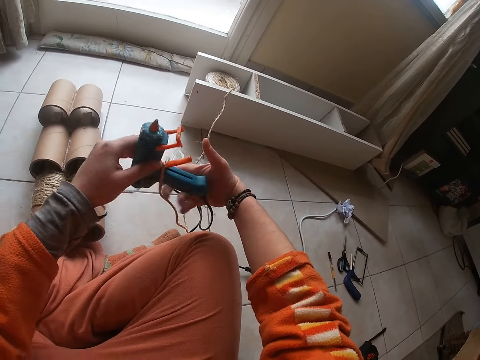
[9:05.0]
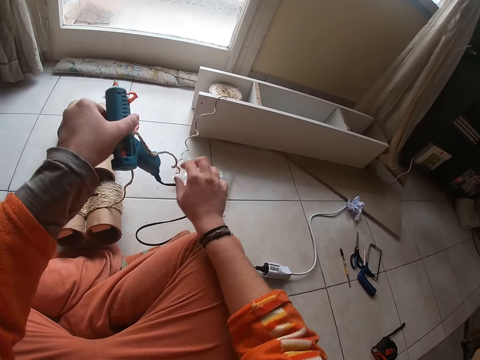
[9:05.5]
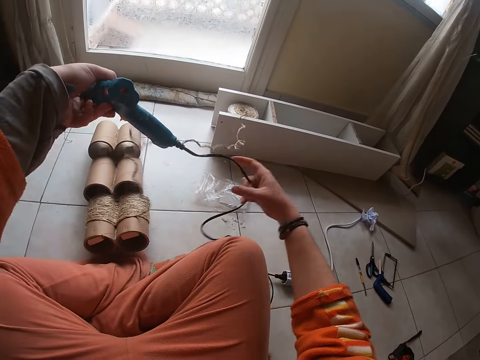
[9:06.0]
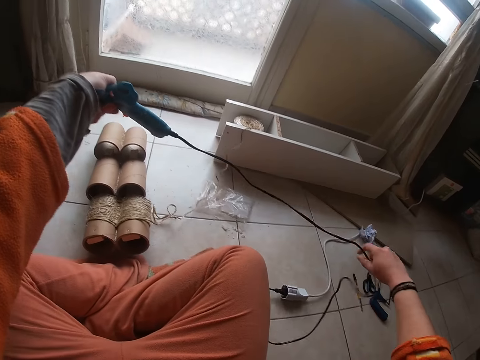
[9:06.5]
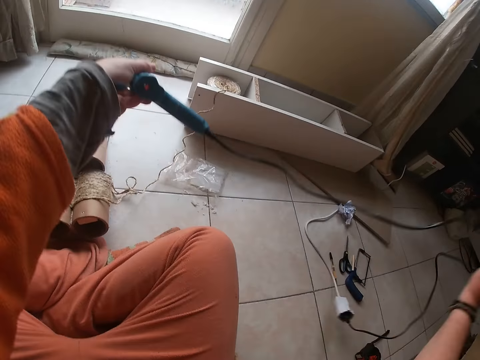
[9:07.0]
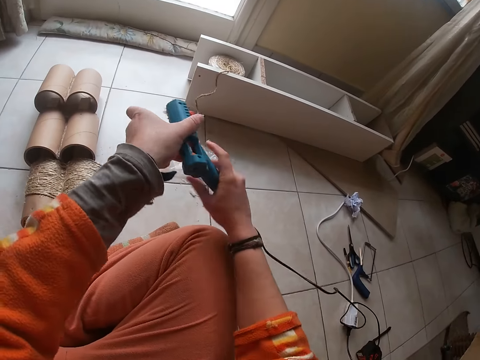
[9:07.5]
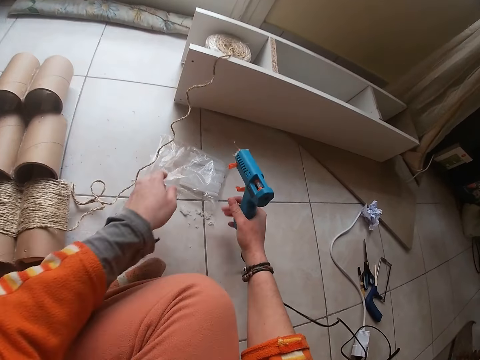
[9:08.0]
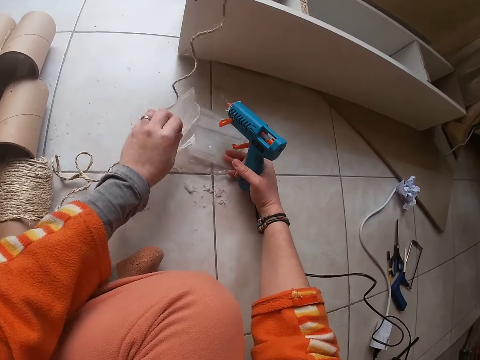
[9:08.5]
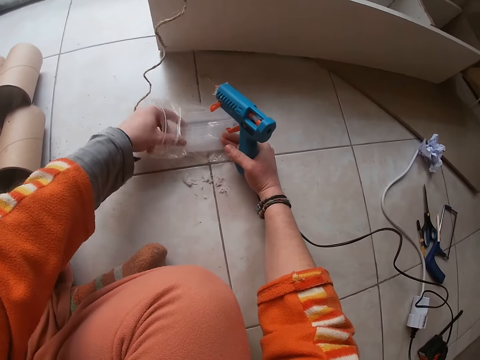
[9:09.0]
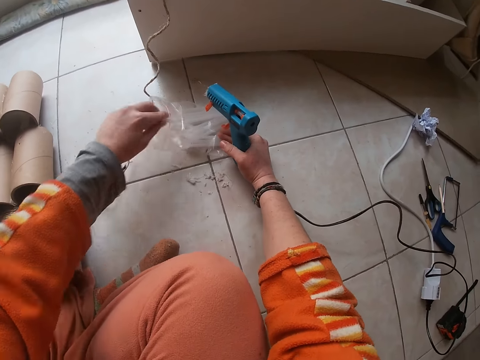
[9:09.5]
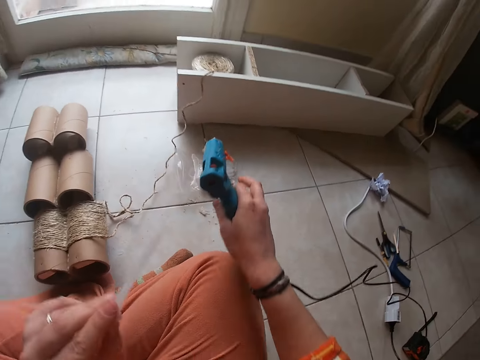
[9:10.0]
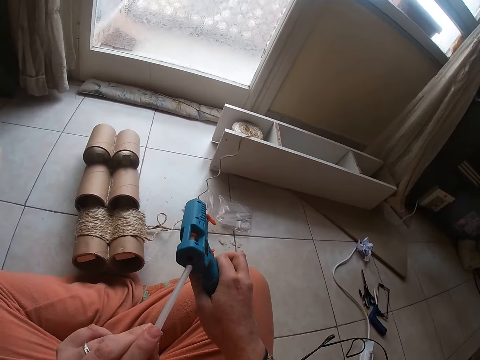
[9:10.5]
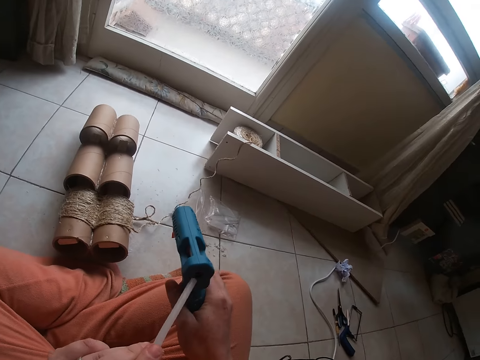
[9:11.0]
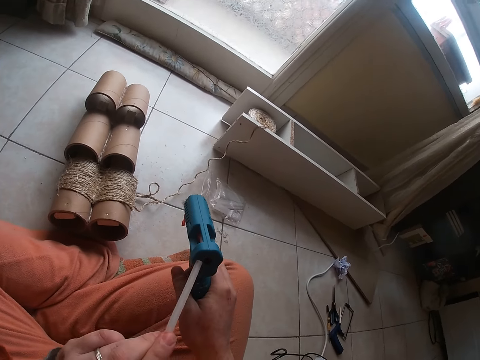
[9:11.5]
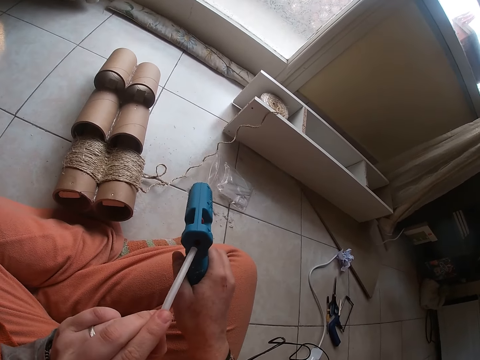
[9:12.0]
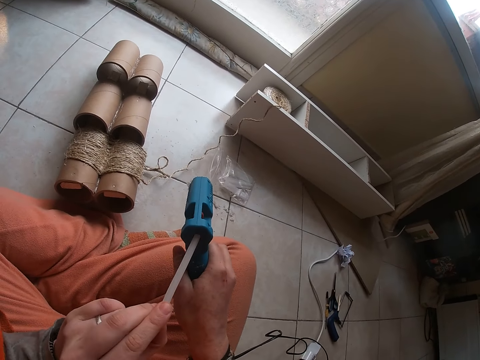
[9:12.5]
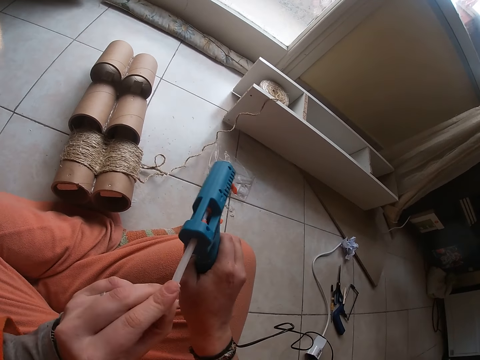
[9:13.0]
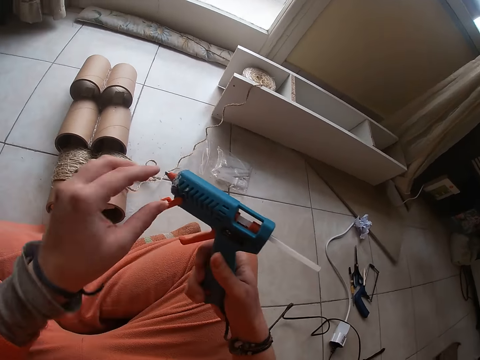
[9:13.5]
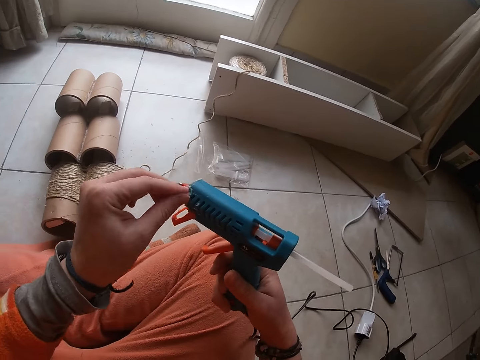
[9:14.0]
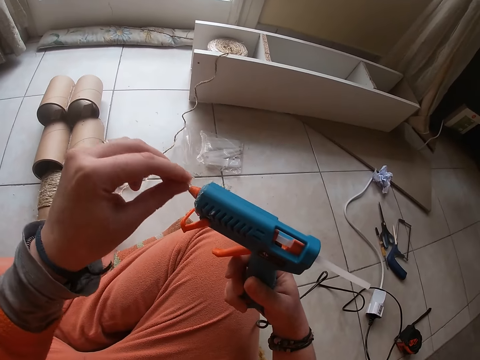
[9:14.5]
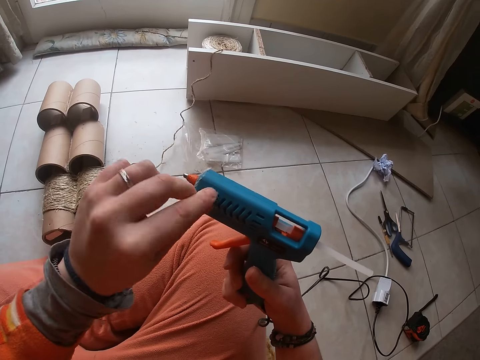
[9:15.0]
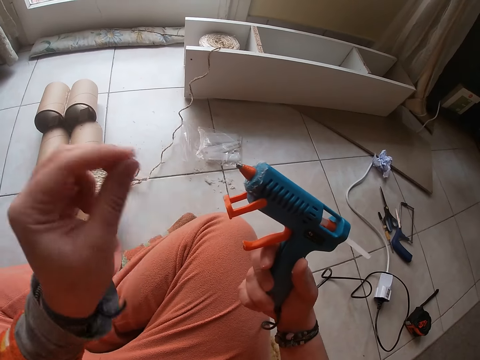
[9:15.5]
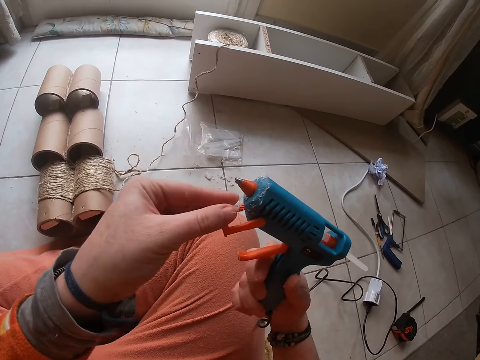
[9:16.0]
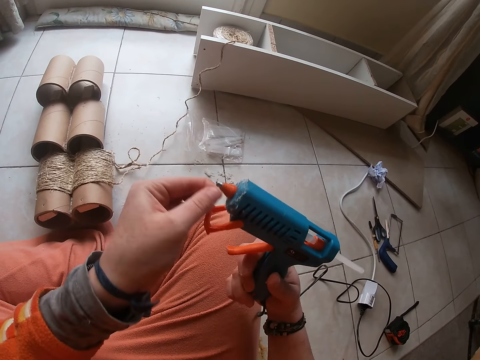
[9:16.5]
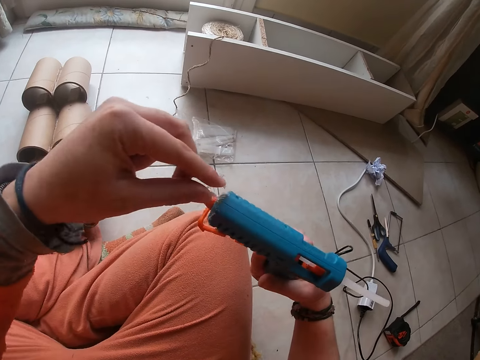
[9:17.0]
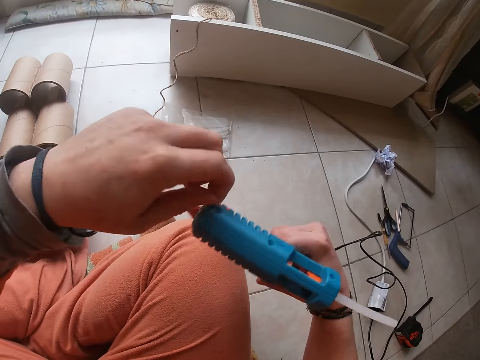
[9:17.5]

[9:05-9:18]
The camera wearer aligns a glue gun. She straightens a cable. She opens the plastic bag on the floor with her left hand. She takes out a glue stick from the plastic bag with her left hand. She inserts the glue stick into the hot glue gun with her left hand. She peels off dry glue from the gun with her left hand. She removes glue from the wrench.

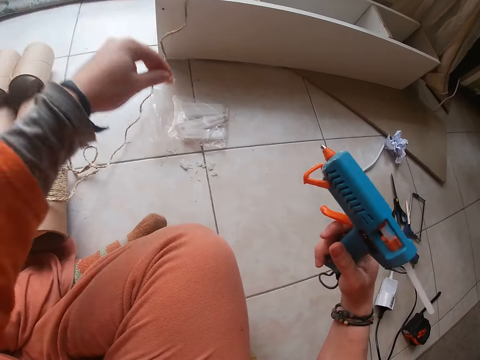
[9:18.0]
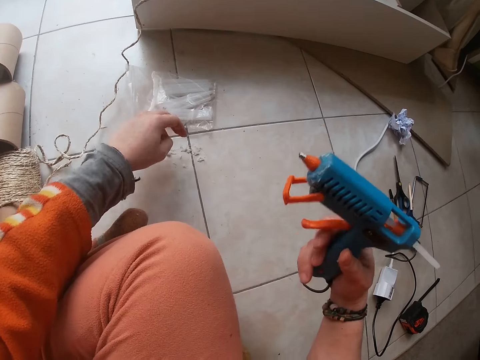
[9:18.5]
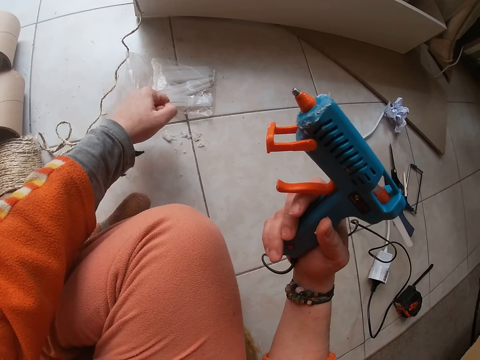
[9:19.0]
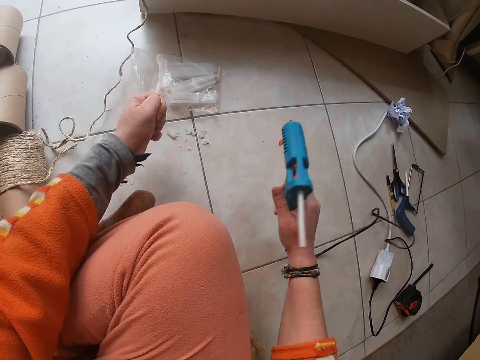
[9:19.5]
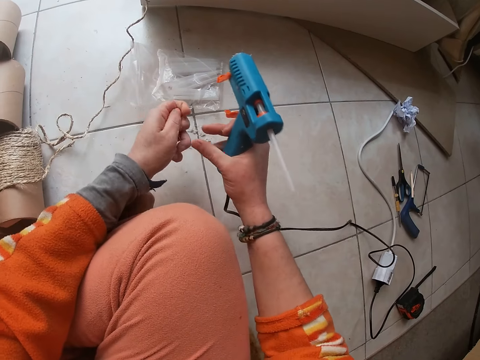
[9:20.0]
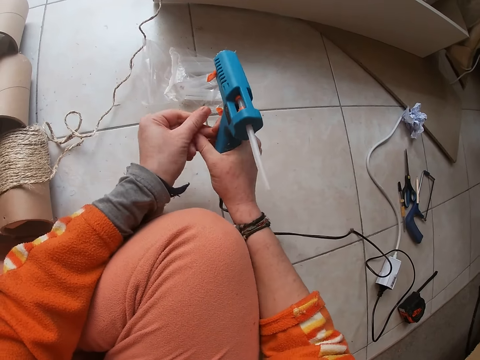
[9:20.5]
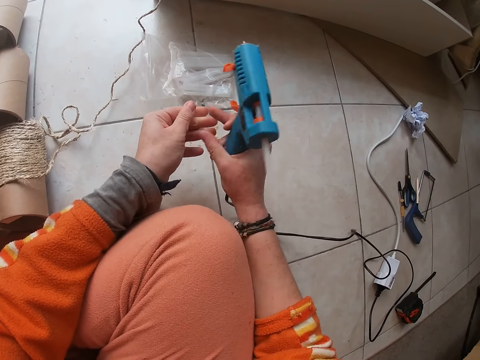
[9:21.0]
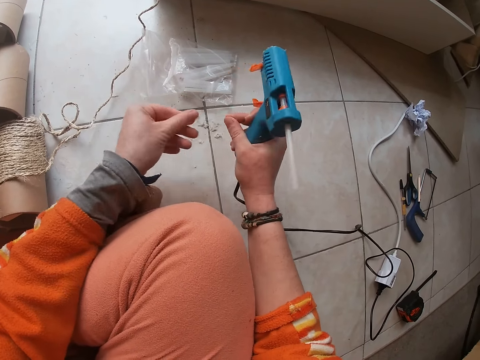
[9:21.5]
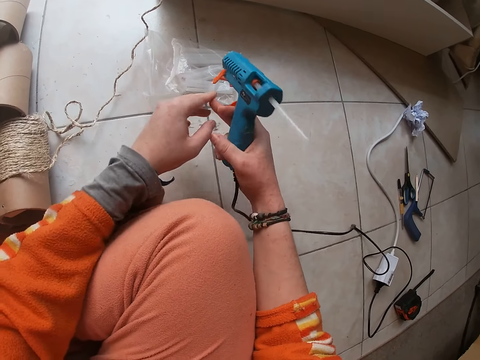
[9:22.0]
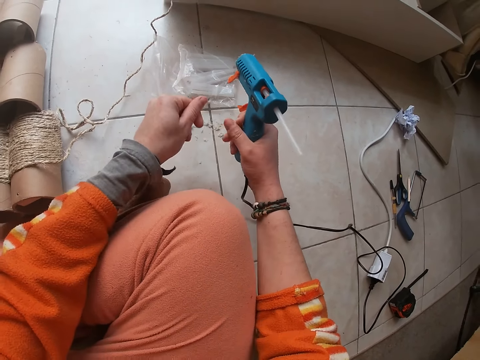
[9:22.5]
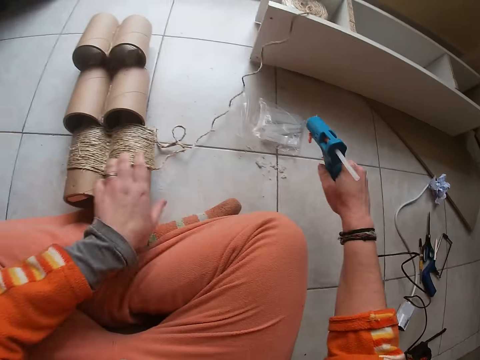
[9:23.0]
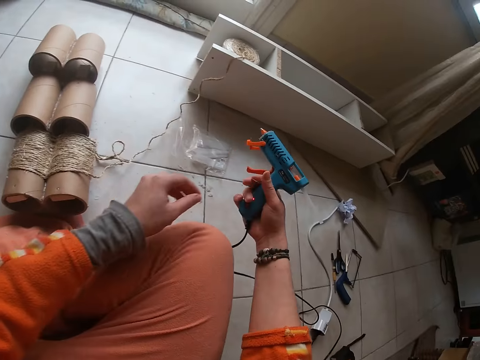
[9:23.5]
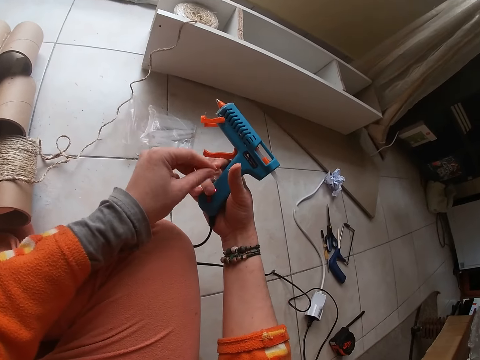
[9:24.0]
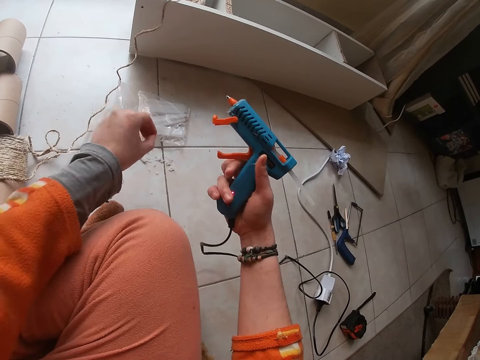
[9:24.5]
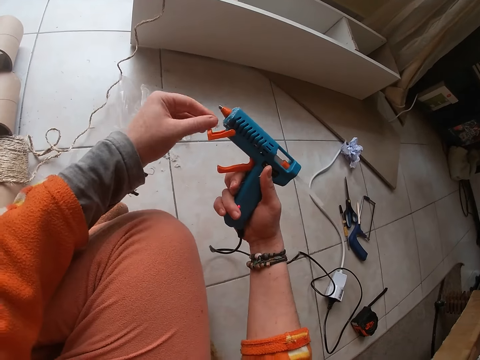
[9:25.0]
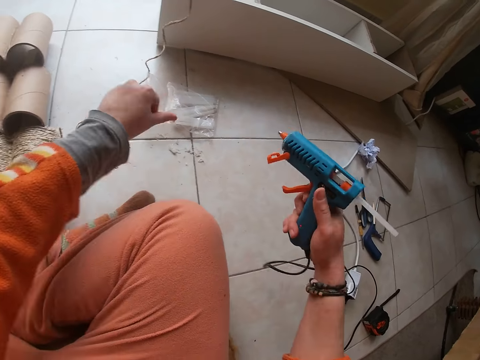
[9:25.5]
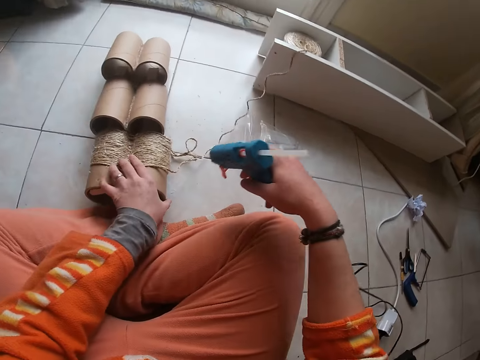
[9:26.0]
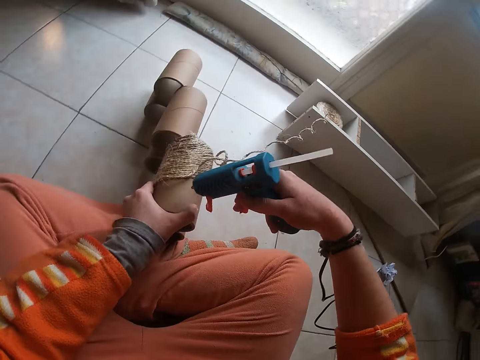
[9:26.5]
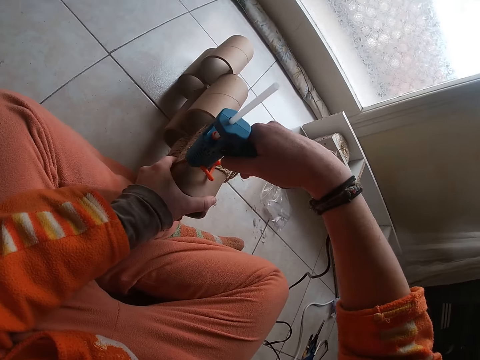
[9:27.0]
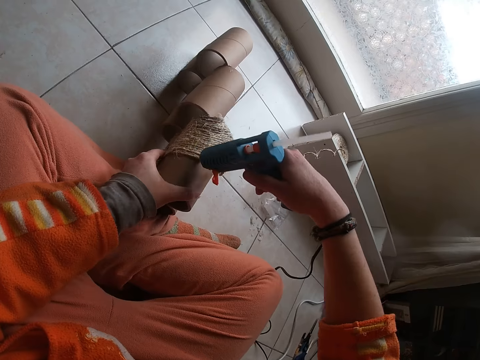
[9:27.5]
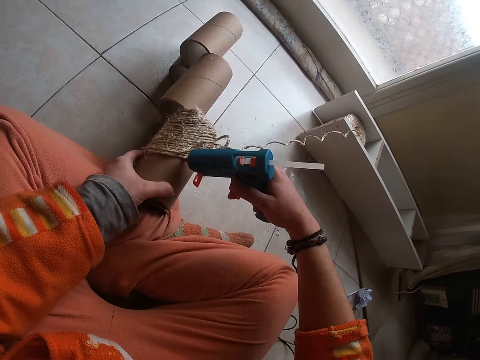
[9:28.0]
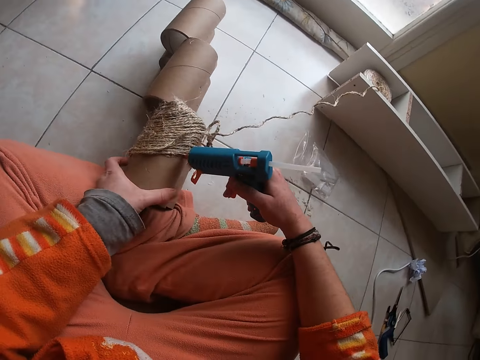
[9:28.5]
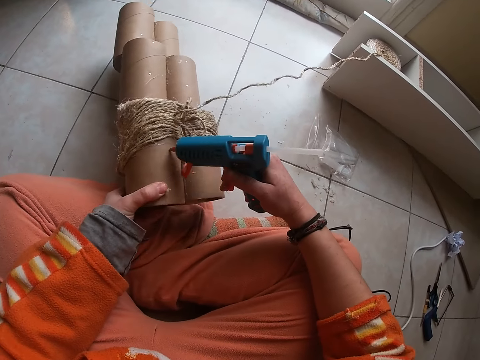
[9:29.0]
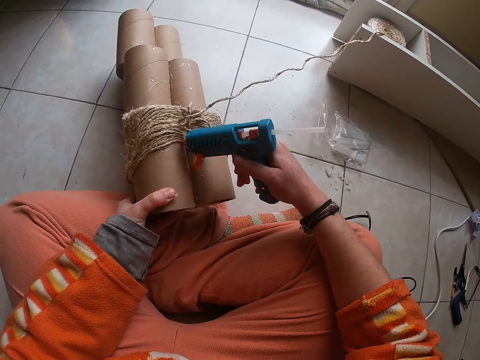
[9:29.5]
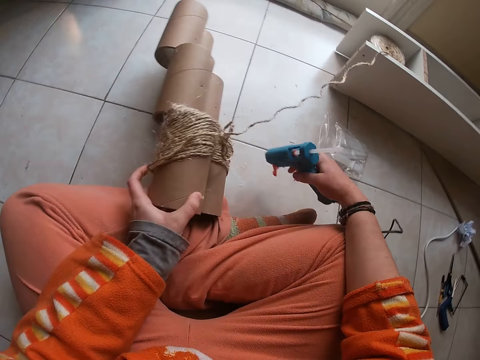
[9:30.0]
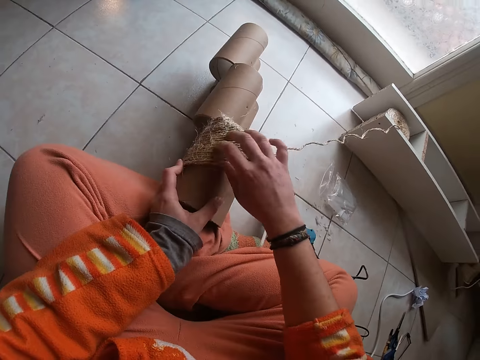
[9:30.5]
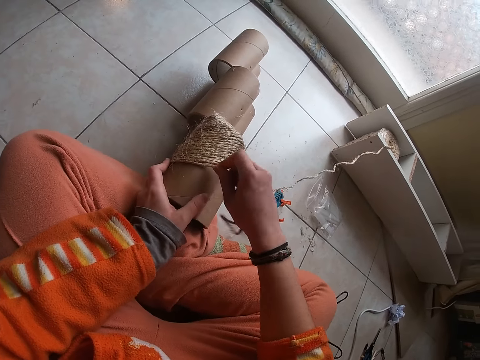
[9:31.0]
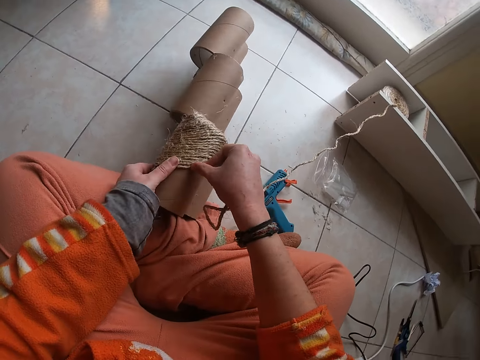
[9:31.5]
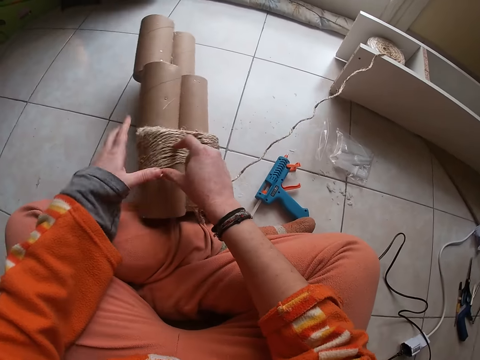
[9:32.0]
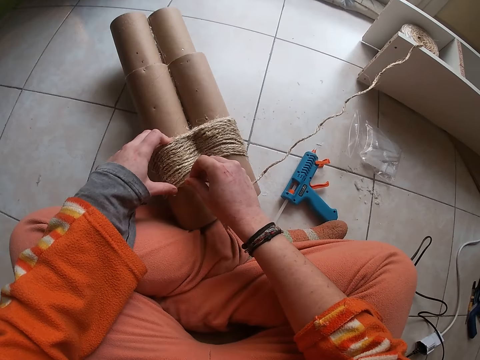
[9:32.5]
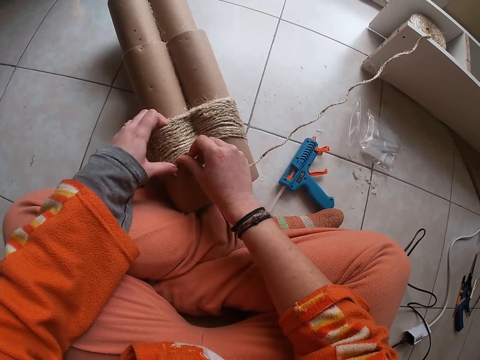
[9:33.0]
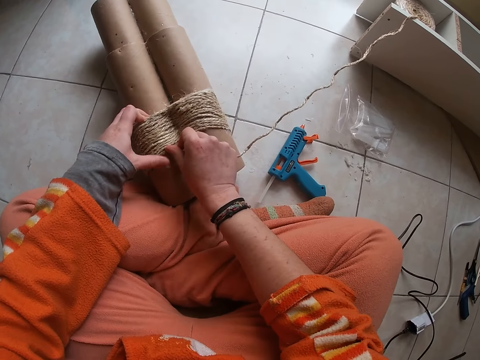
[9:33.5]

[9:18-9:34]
The camera wearer drops the peeled glue residue on her left hand. She cleans glue residue on her left hand with her right hand. She picks out glue residue on her right hand with her left hand. She drops the glue residue with her left hand. She peels off glue residue on the glue gun with her left hand. She drops the glue residue on her left hand. She grabs a cardboard craft tube stack with her left hand. She applies glue round the cardboard craft tube with the glue gun in her right hand. She drops the glue gun on the floor with her right hand. She grabs the sisal rope with her right hand. She presses down the sisal rope on the cardboard craft tube with both hands. She puts a wrench down.
